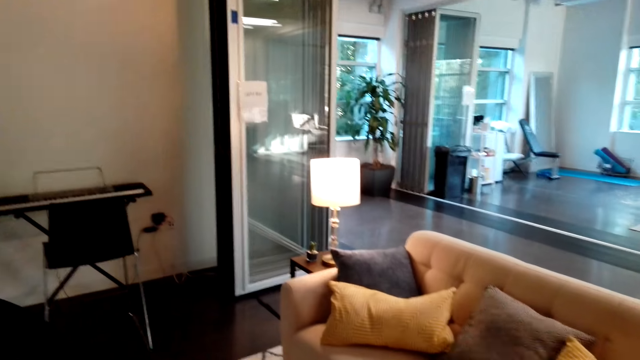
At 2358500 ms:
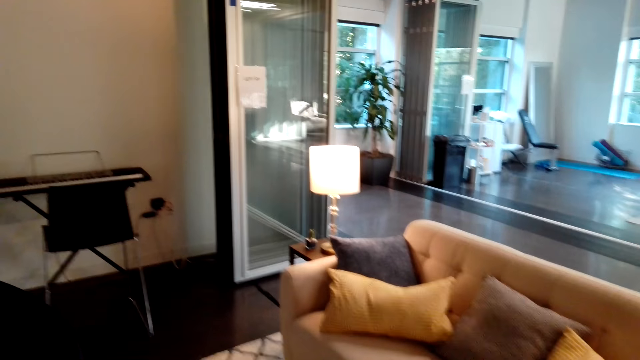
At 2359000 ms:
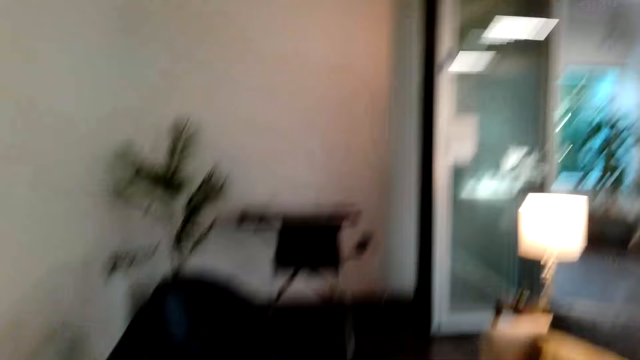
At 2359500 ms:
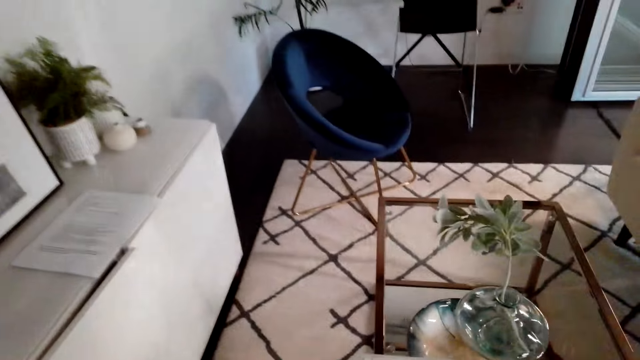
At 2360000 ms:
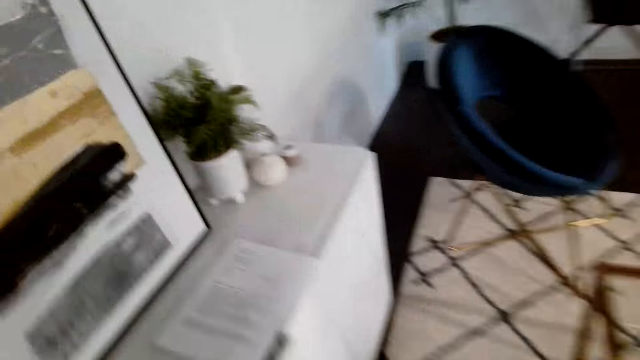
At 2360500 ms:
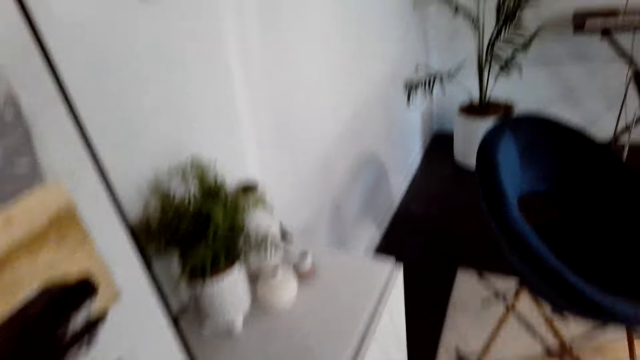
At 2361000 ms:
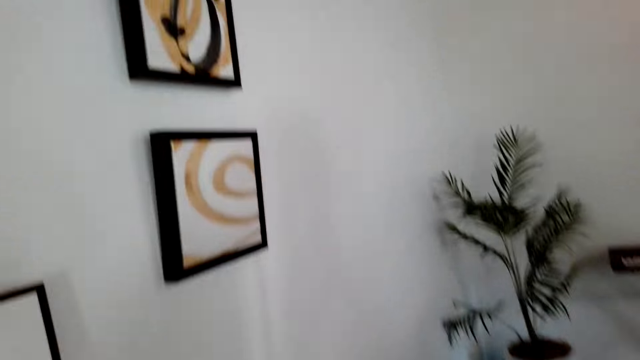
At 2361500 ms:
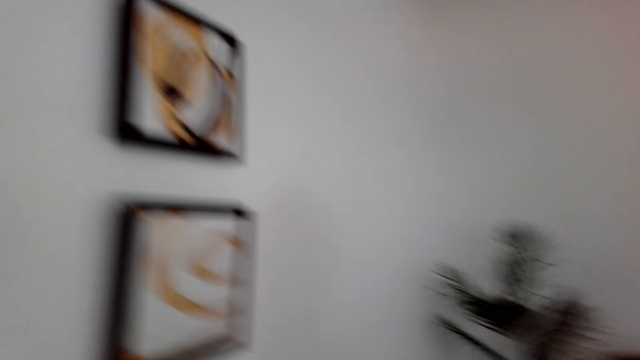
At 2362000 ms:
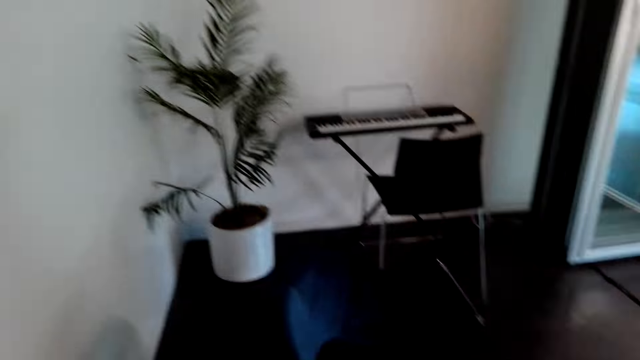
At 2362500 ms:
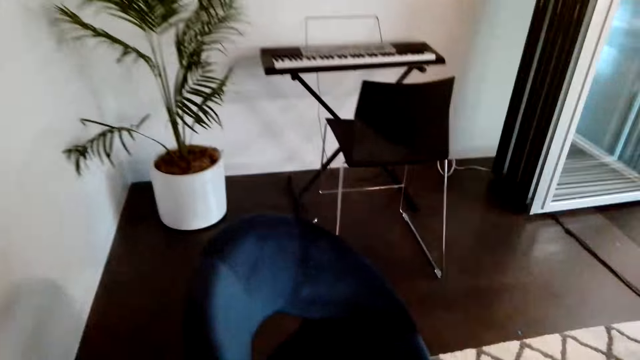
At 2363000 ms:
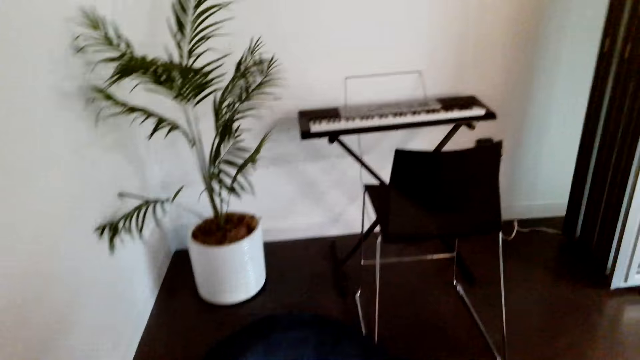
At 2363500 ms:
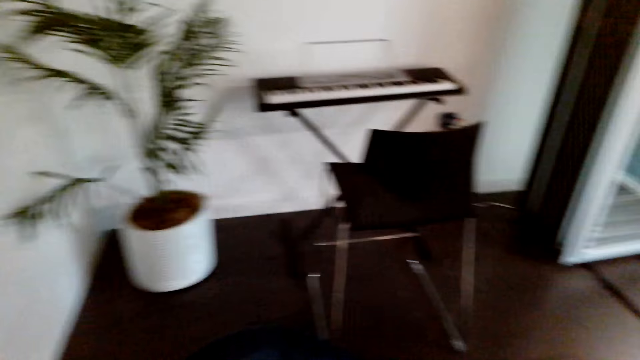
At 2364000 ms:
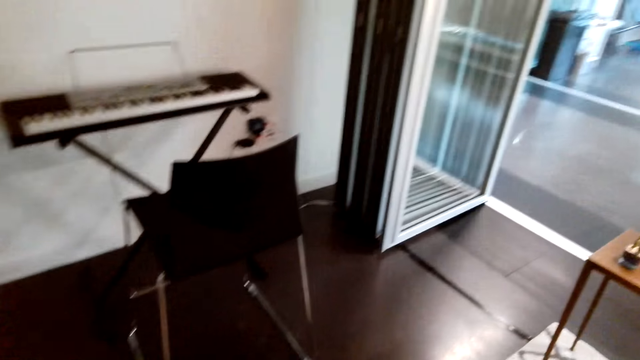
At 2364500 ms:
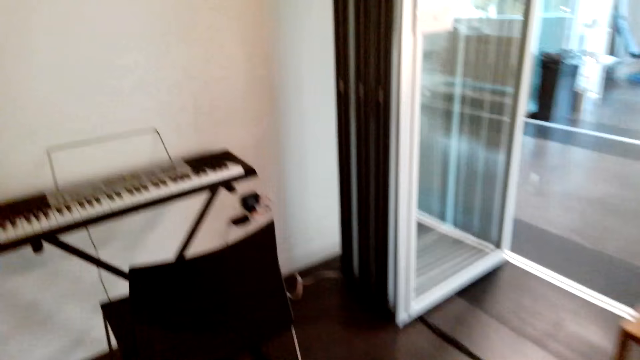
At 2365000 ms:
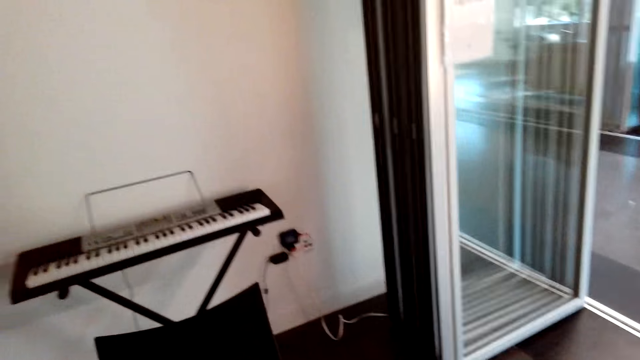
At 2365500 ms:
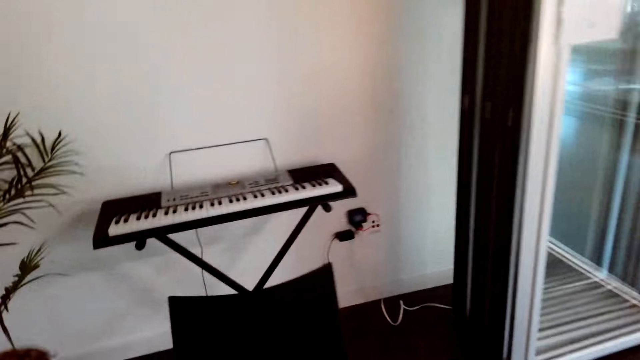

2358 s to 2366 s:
The camera wearer walks in the living room.

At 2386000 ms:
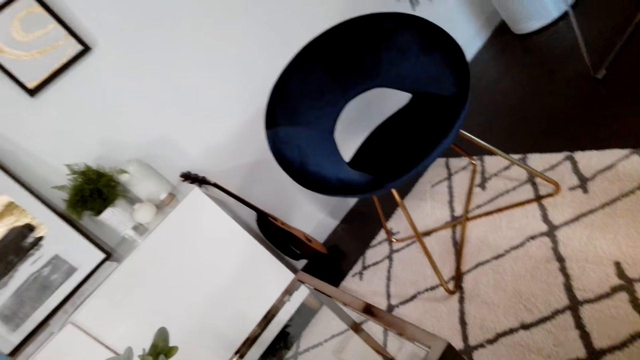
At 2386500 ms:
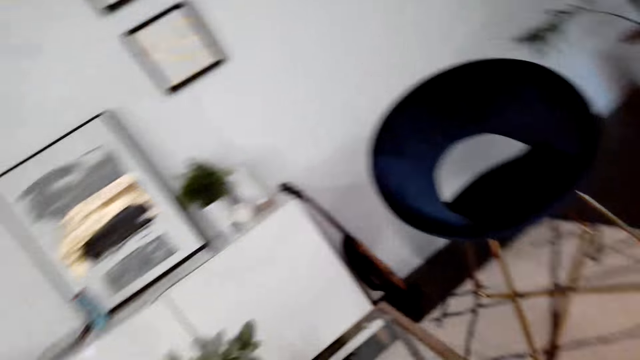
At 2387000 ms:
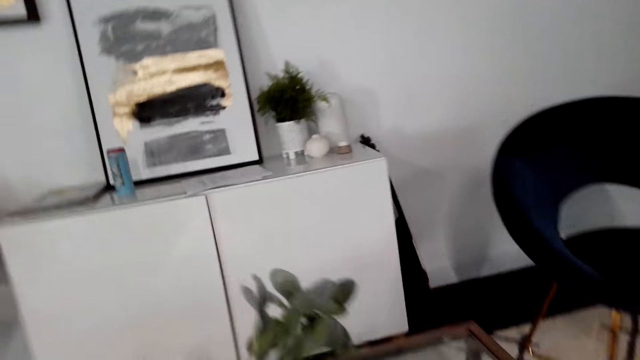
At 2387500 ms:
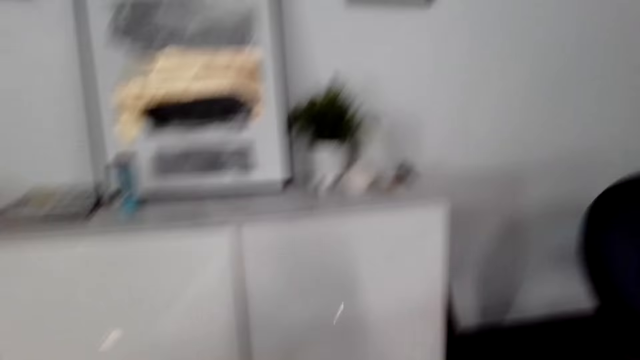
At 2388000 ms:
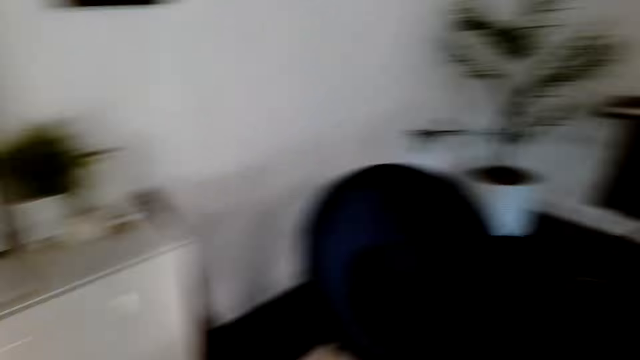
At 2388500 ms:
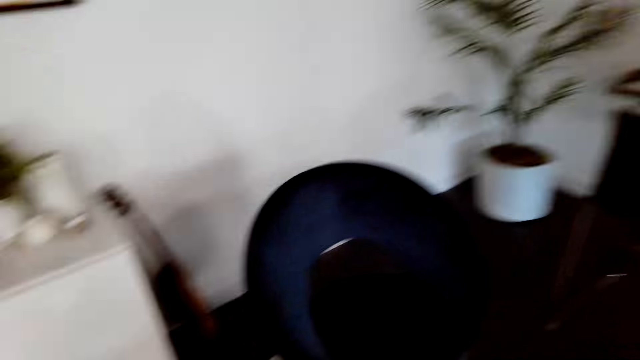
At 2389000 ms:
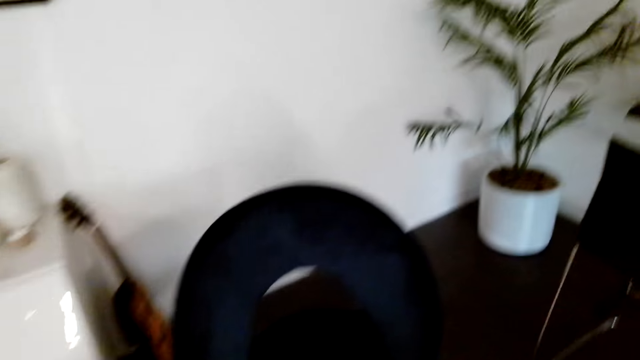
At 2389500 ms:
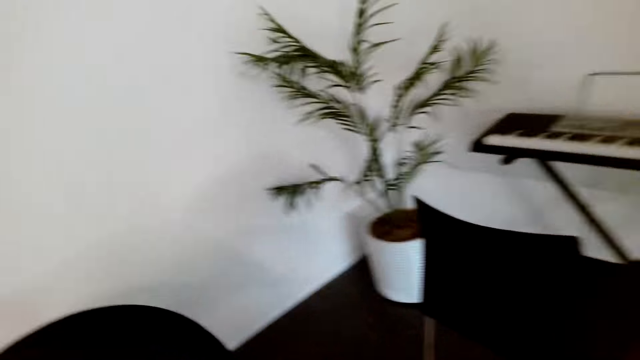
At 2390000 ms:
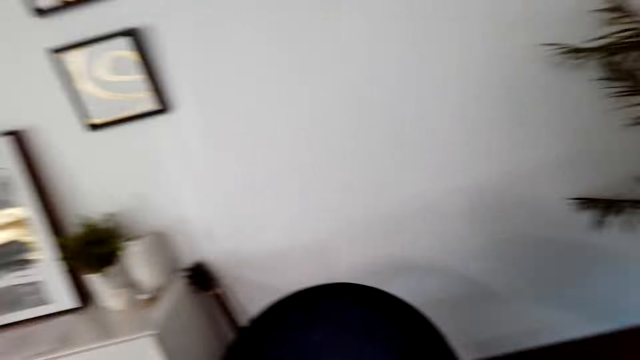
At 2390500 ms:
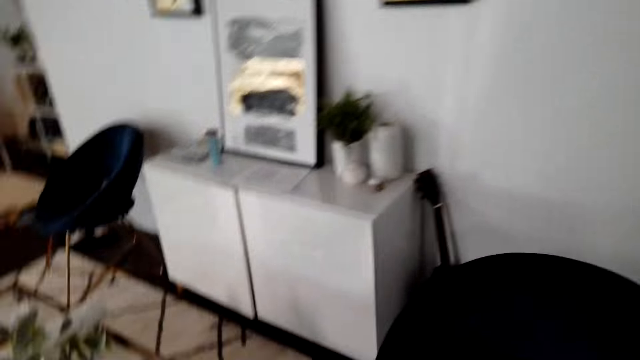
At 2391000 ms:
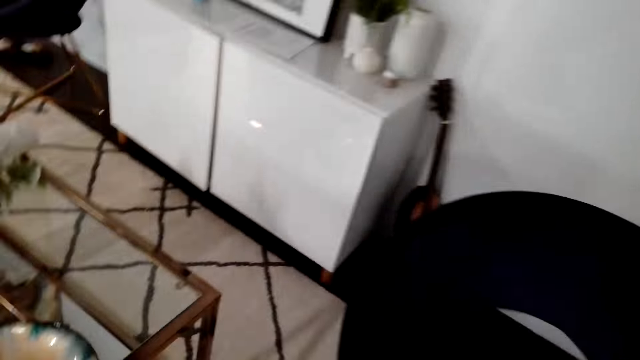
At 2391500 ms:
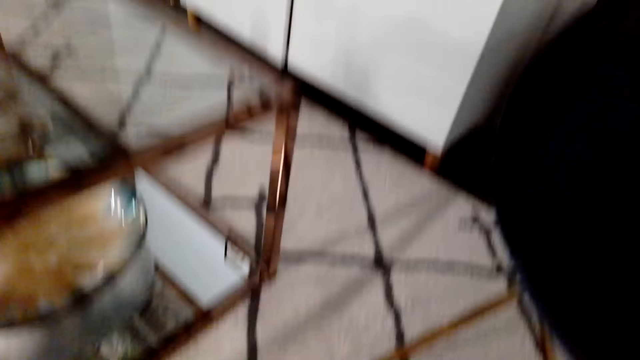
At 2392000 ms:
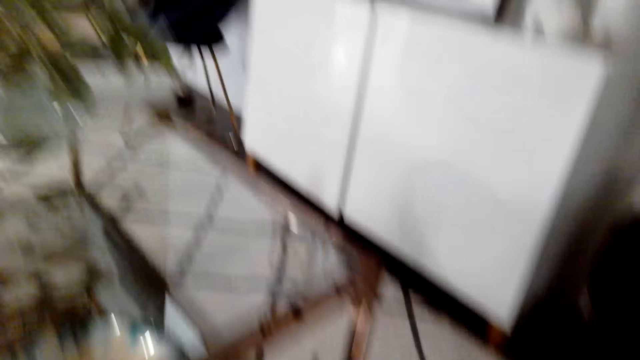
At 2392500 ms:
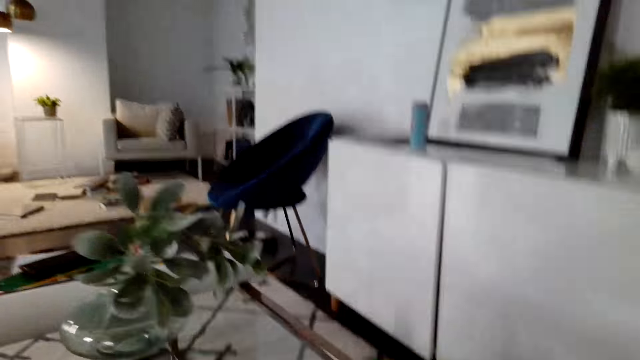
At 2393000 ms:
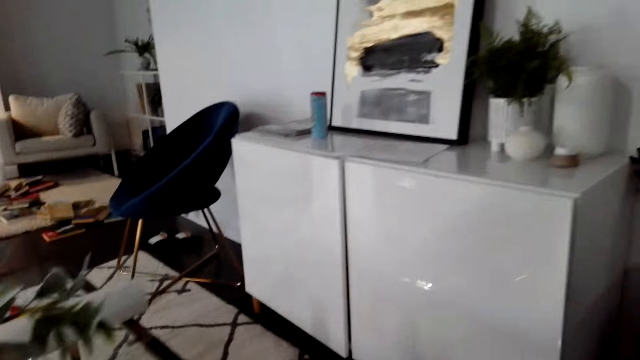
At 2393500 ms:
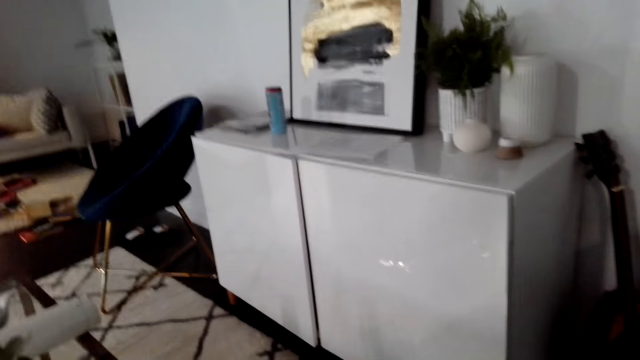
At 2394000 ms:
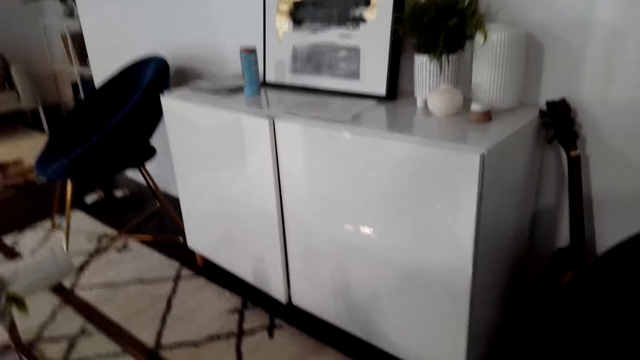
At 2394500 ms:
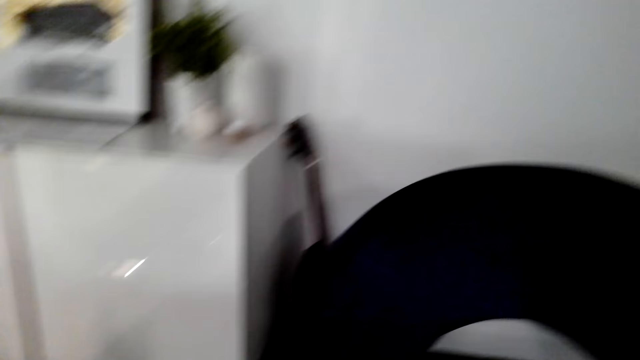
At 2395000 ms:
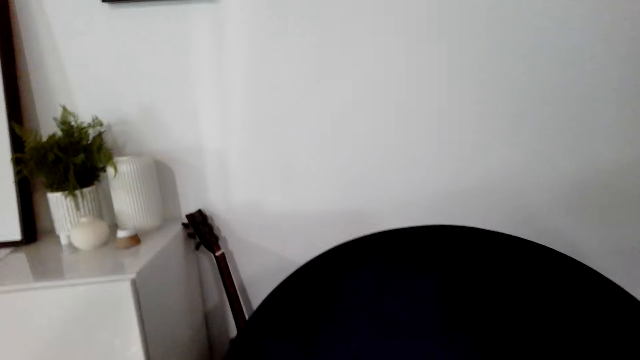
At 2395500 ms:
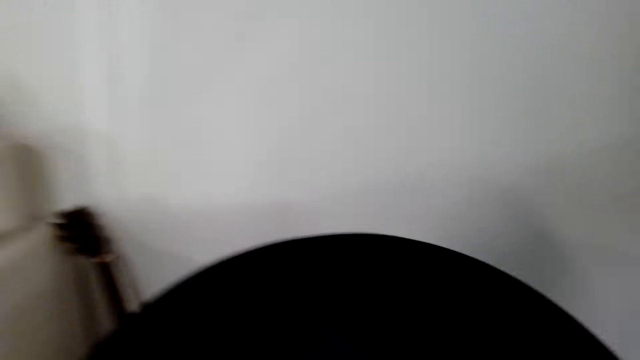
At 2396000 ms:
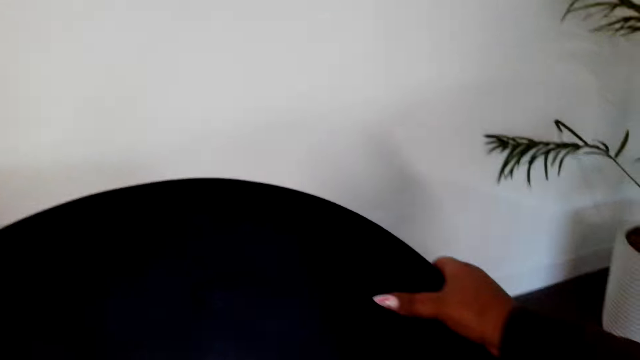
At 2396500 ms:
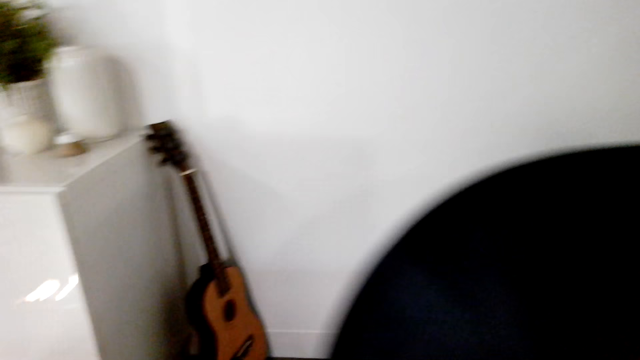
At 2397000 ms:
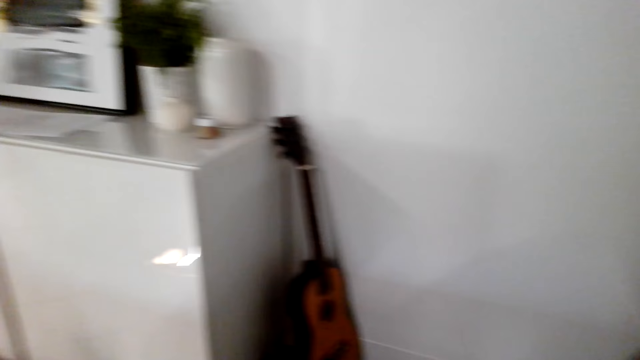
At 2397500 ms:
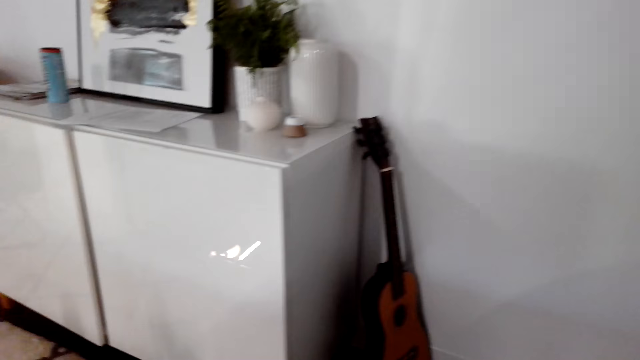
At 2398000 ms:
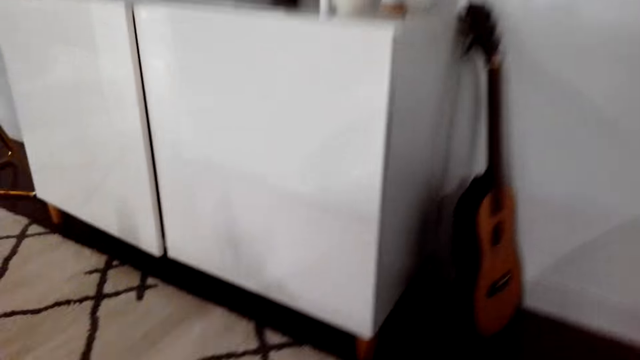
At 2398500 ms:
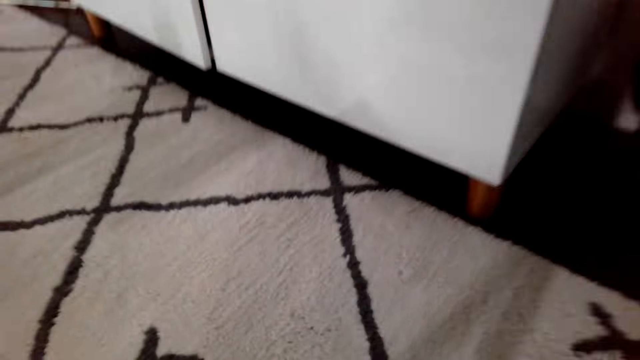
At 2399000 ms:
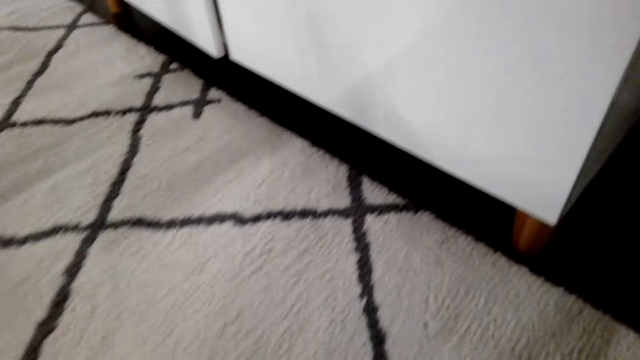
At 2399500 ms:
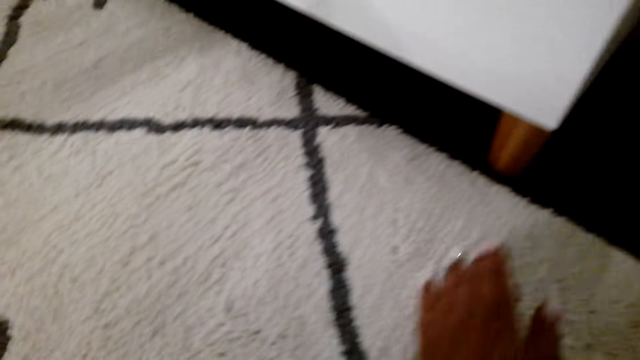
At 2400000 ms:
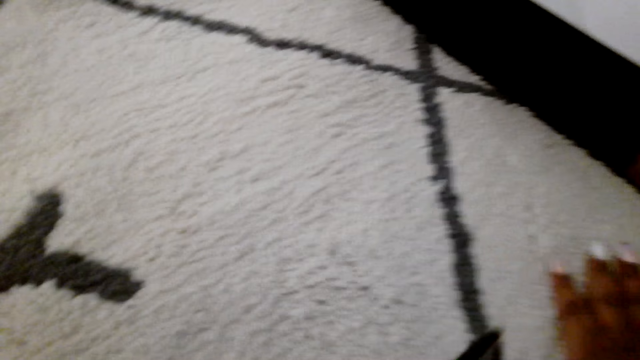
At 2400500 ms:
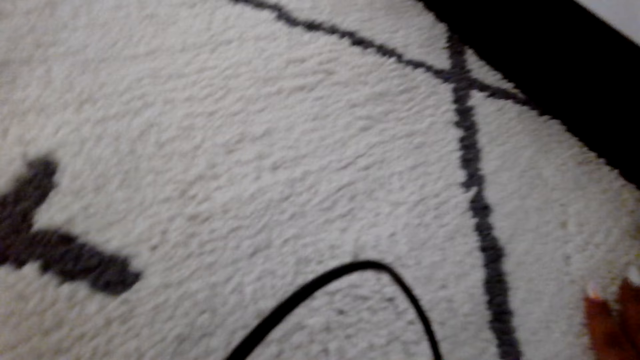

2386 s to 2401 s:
The camera wearer stares at the wall art. They walk in the living room. They hold on the chair. They walk in the living room.
